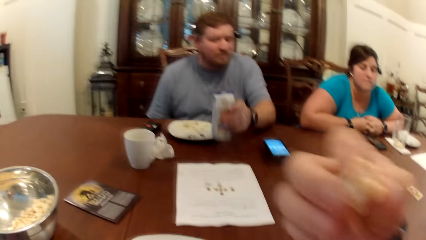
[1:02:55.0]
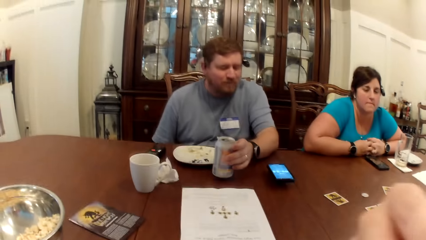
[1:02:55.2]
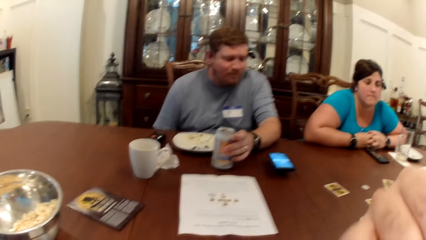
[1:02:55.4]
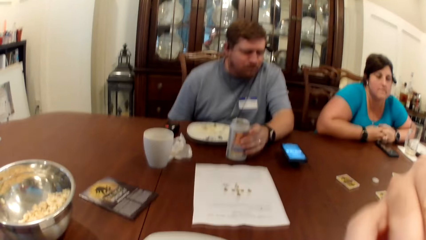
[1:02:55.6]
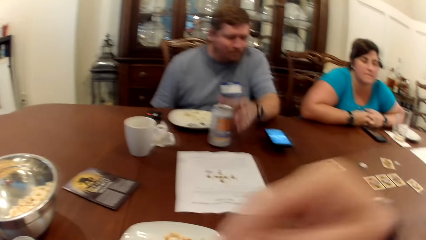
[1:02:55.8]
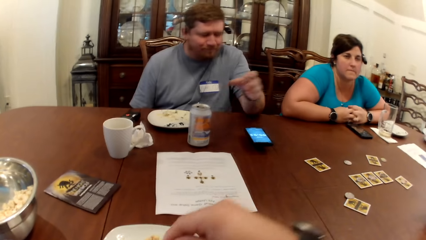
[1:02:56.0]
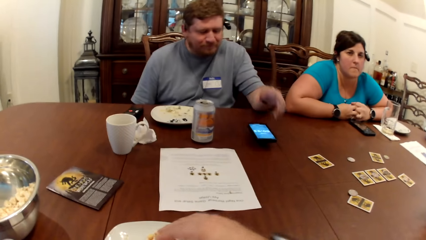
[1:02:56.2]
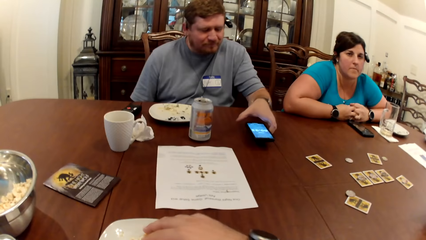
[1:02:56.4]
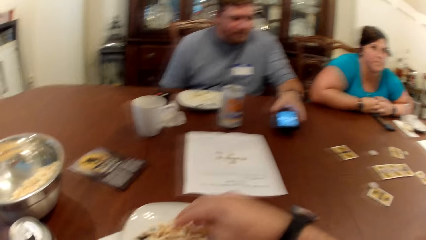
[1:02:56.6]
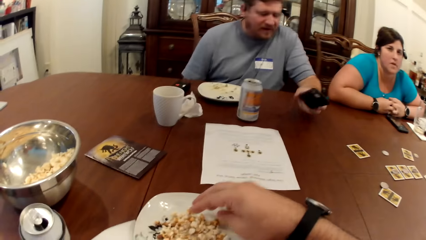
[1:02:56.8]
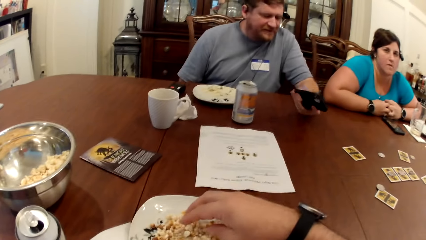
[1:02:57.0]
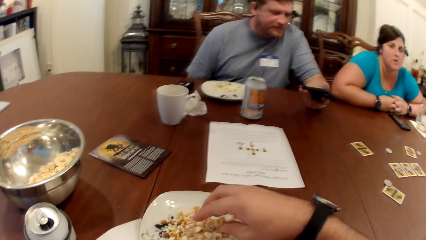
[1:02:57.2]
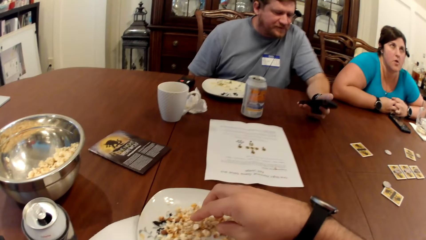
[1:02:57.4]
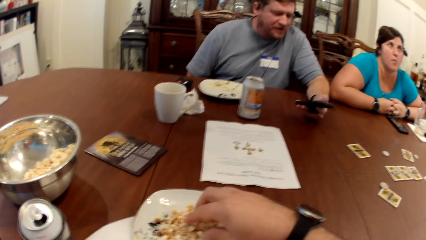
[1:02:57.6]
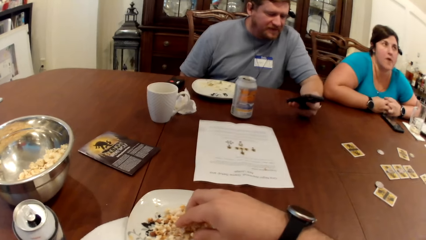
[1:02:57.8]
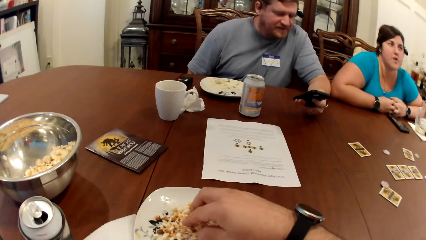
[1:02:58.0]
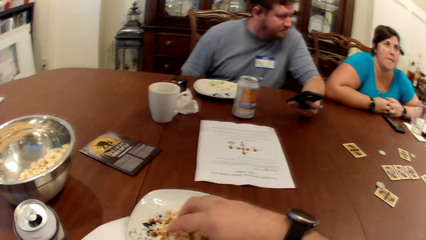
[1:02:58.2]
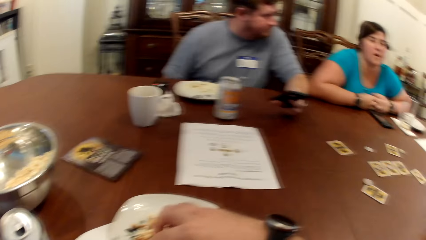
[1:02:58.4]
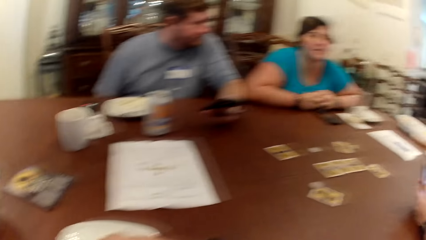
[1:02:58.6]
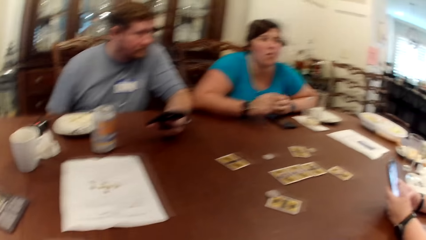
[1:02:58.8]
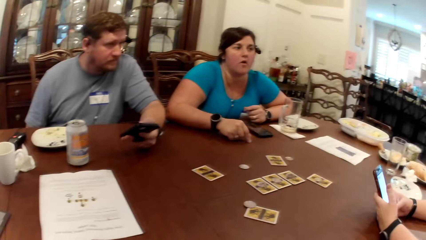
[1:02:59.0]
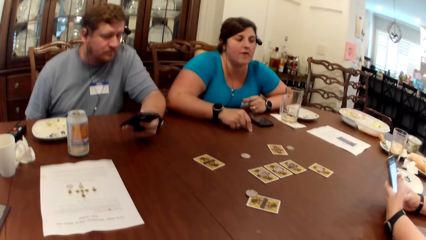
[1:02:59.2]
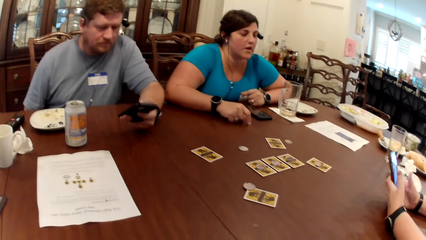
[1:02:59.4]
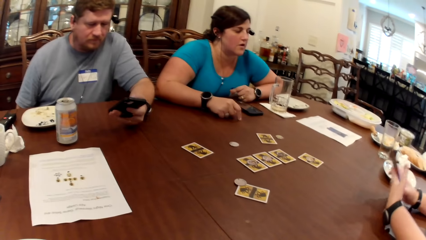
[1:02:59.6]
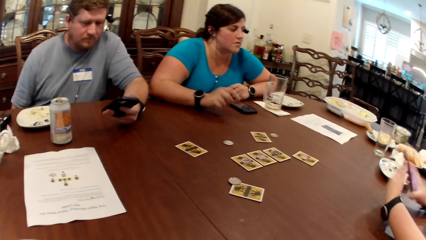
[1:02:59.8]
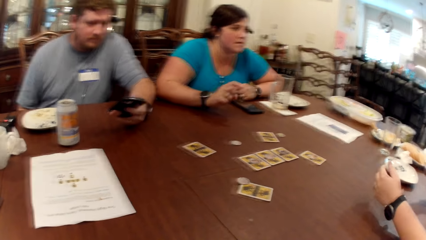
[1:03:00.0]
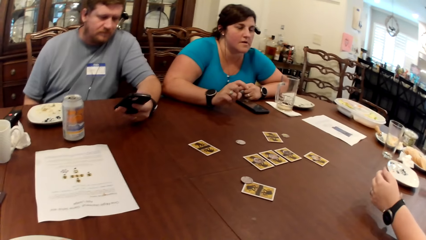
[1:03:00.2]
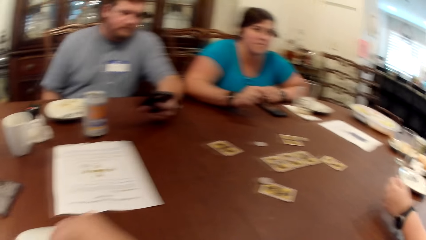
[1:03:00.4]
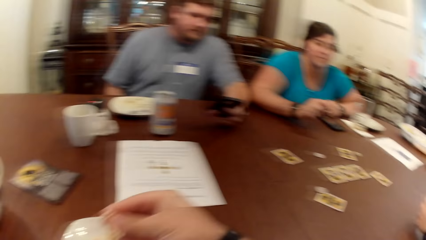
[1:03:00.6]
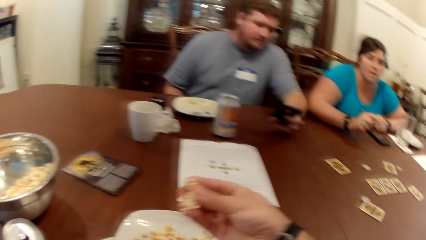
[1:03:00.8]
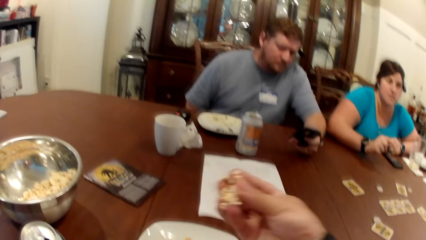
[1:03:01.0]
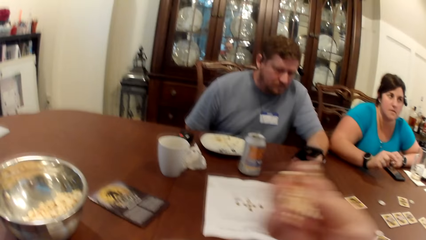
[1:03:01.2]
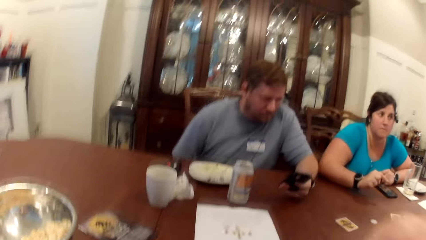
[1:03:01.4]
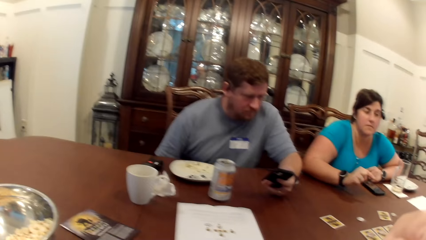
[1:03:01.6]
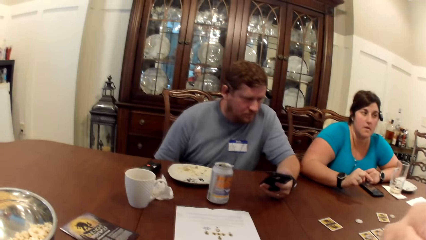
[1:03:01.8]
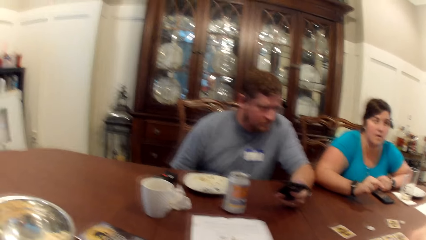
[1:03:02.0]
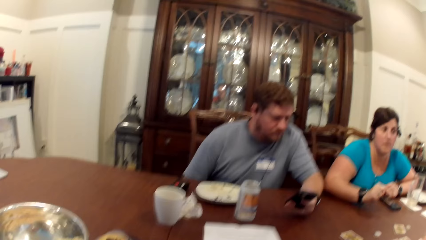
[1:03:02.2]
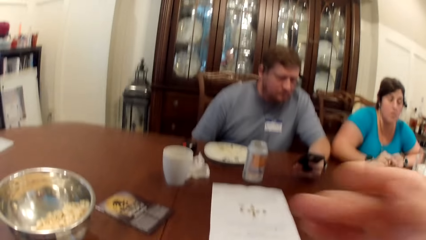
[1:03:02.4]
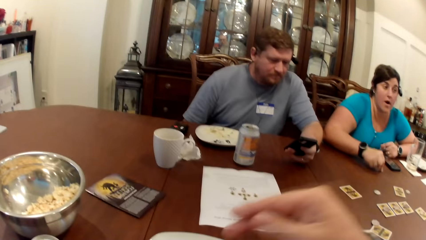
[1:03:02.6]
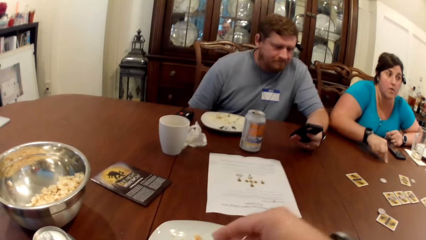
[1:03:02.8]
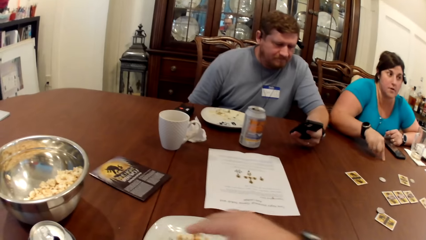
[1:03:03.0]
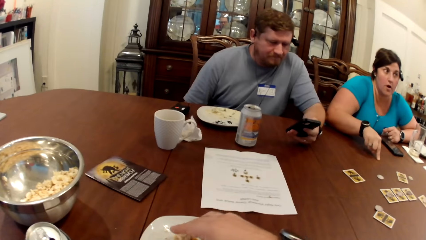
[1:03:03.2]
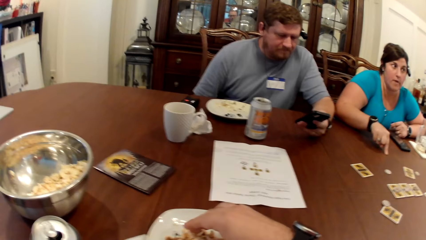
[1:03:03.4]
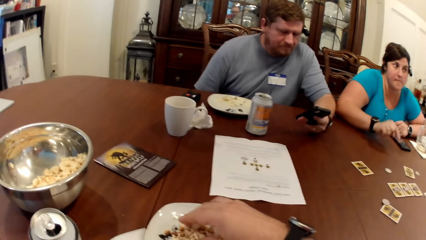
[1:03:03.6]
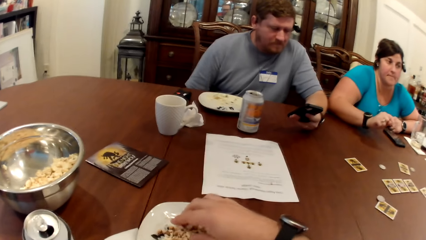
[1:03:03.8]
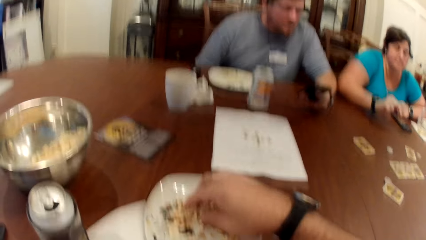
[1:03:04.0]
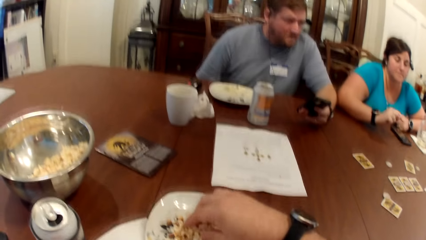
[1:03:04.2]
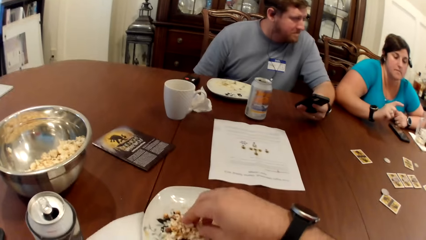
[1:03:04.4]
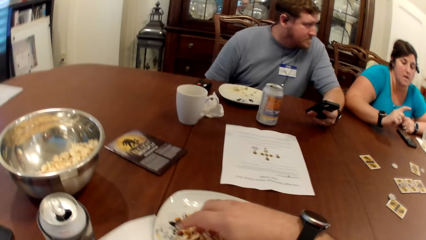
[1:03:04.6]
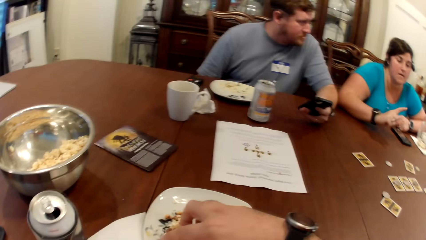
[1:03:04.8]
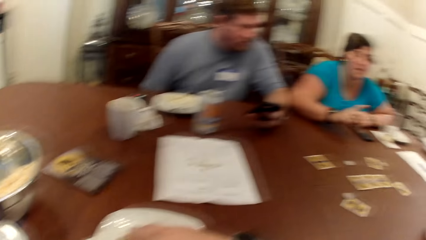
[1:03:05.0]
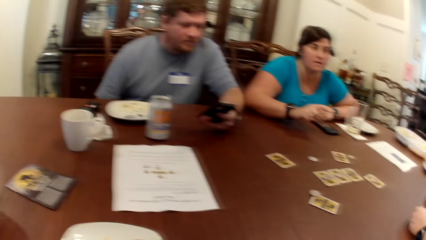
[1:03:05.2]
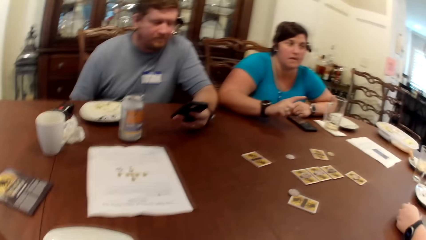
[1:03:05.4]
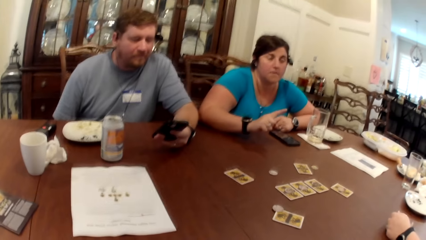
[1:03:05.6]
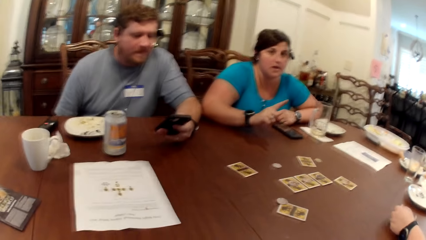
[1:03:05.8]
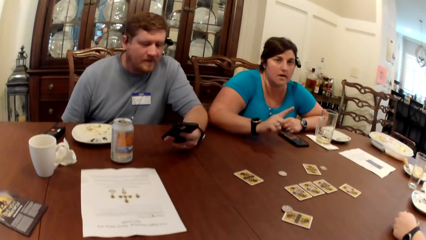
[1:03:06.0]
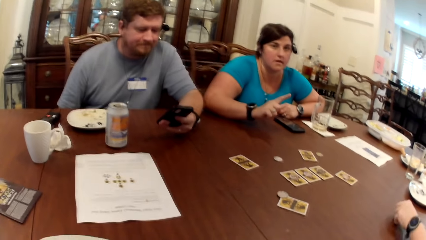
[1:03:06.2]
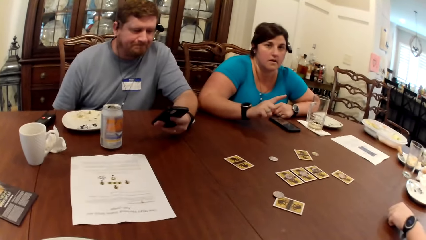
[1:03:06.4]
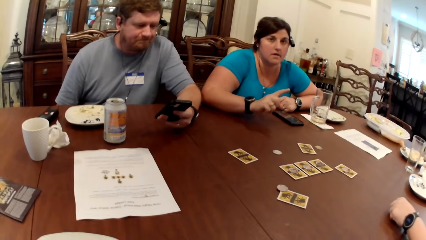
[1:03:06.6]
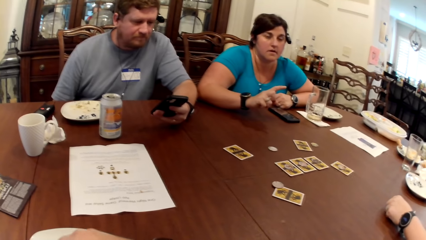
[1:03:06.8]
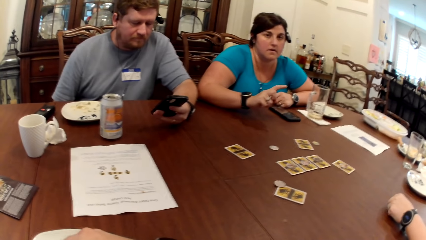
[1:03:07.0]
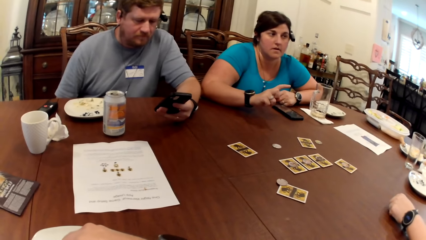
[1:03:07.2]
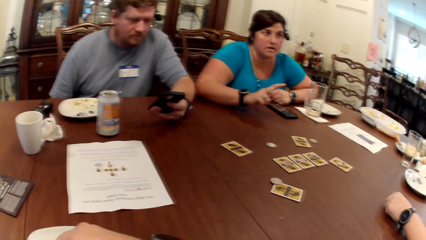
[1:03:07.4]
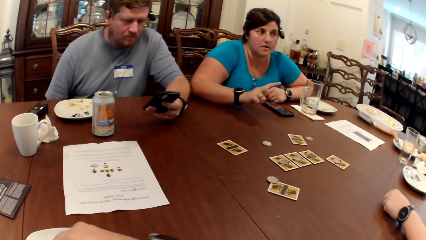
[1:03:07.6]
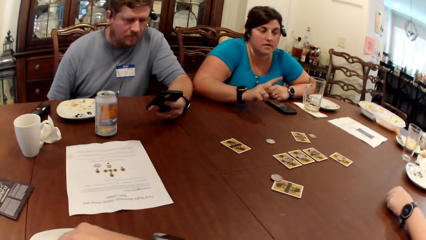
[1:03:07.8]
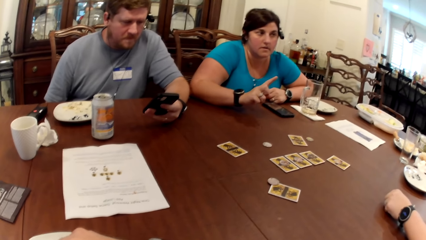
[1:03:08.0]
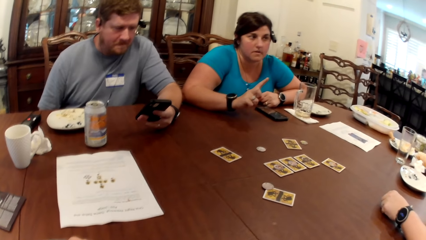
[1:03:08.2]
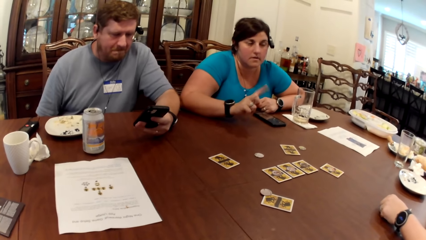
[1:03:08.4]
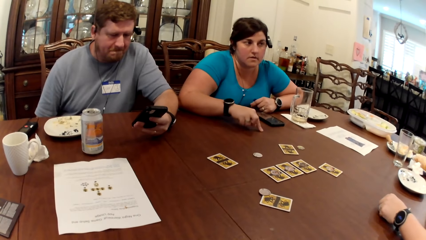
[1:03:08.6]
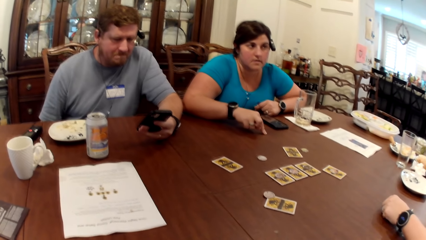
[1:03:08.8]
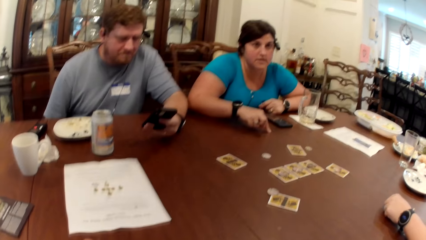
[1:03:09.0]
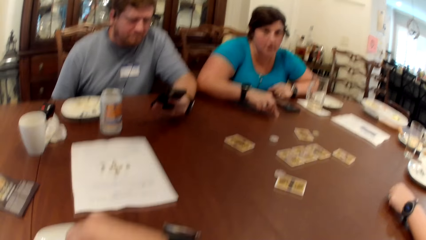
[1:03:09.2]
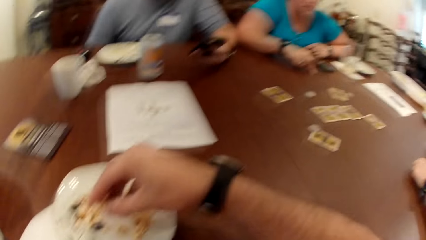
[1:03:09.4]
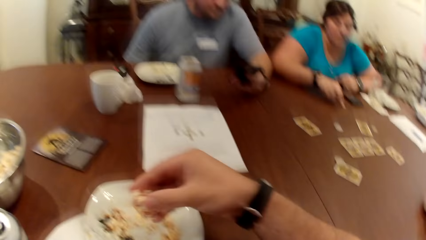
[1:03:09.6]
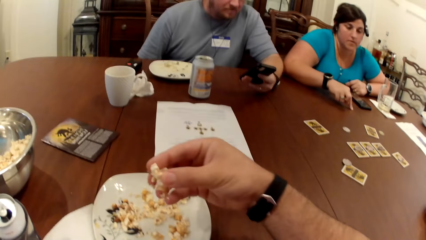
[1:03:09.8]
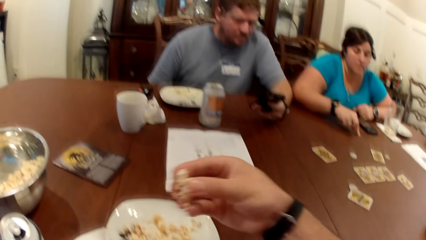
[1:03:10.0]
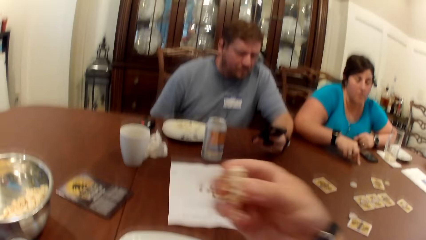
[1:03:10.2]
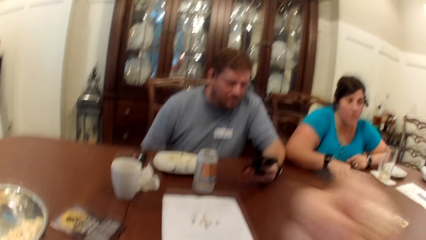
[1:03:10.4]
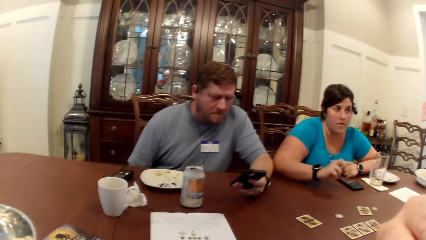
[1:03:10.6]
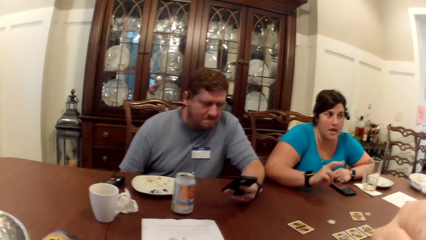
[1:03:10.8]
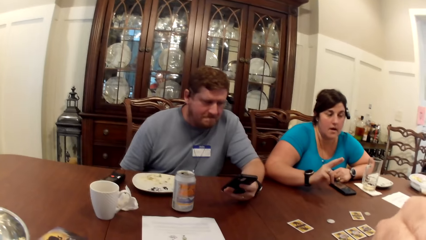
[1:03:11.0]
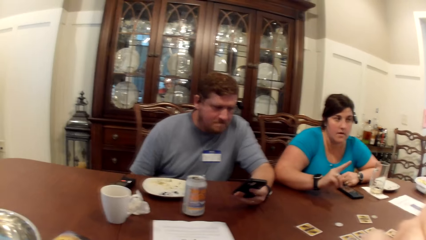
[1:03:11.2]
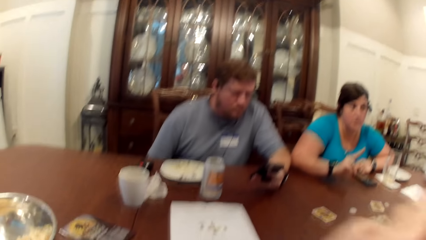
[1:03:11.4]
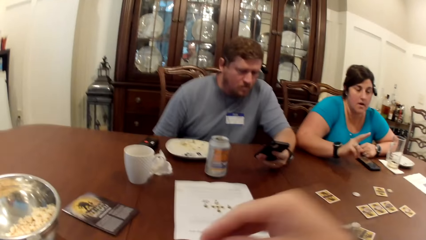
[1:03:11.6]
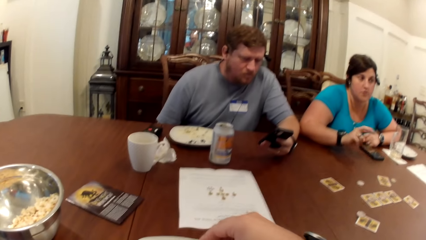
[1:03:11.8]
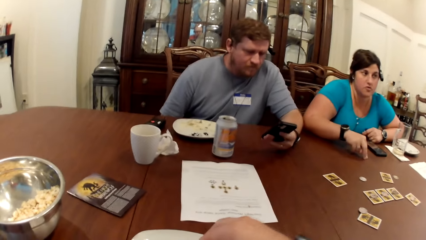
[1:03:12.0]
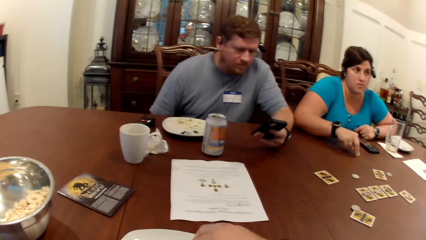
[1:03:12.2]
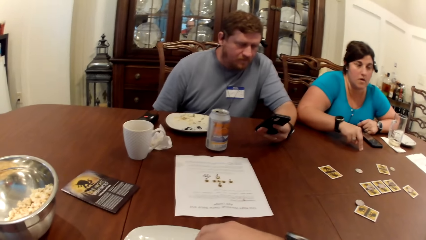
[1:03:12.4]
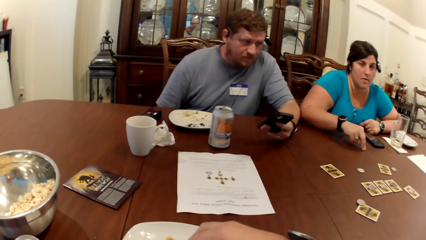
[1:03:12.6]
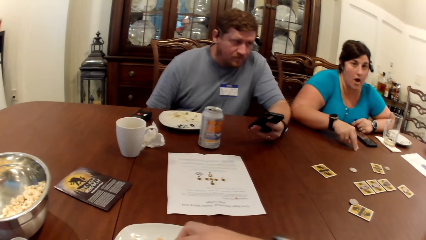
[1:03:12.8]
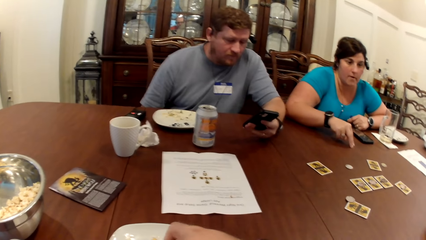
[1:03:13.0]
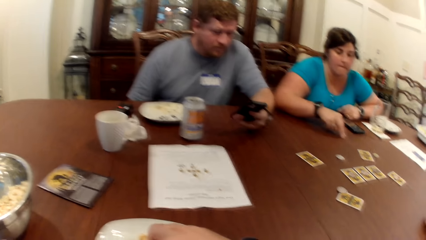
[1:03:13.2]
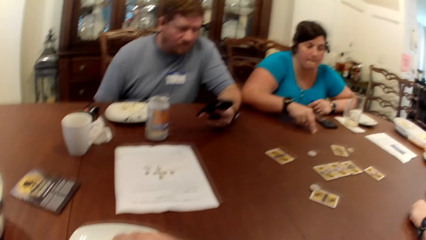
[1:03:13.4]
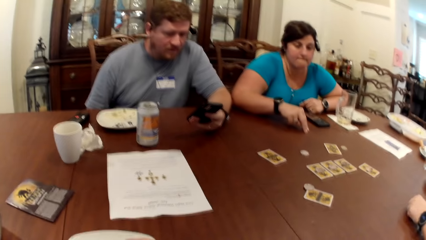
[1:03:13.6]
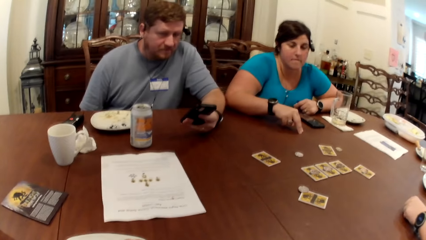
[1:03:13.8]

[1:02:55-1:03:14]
A man drops the can on the table with his left hand. The camera wearer picks popcorn from the plate with his right hand. The man picks the phone from the table with his left hand and operates the phone. A woman interacts with the group of people and makes gestures. The camera wearer picks popcorn from the plate with his right hand. He picks popcorn from the plate again.
